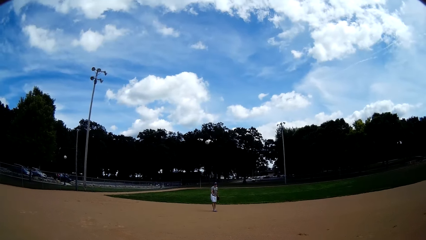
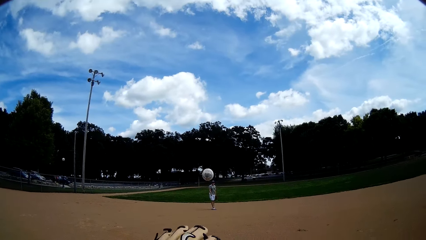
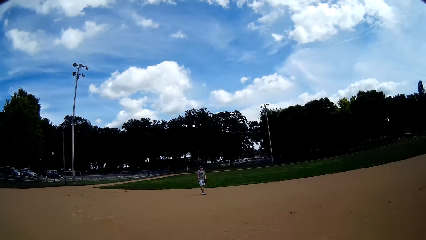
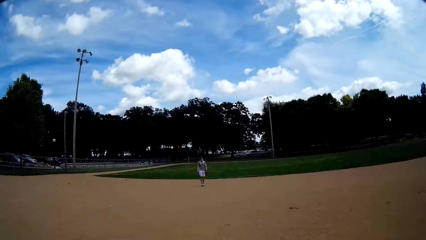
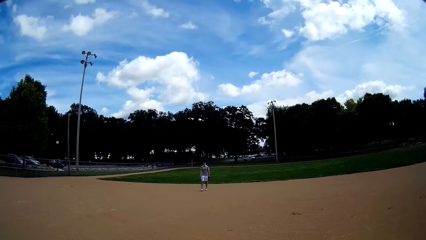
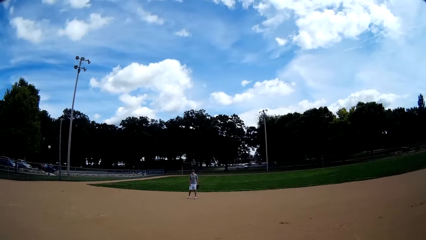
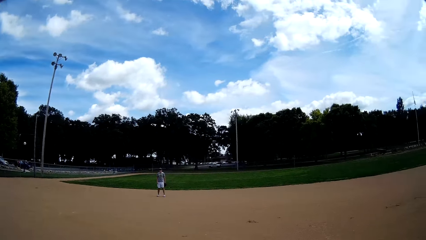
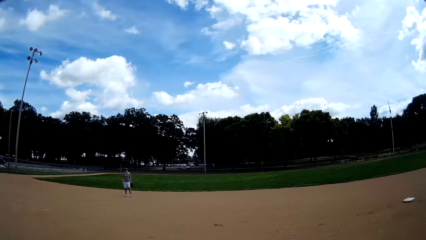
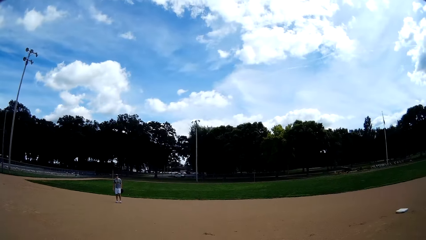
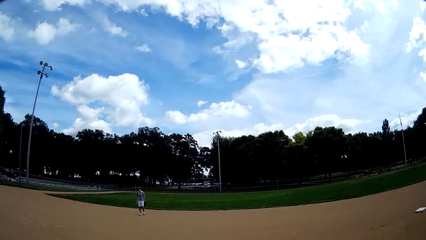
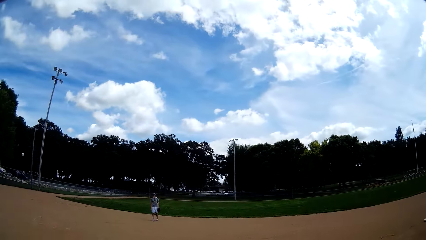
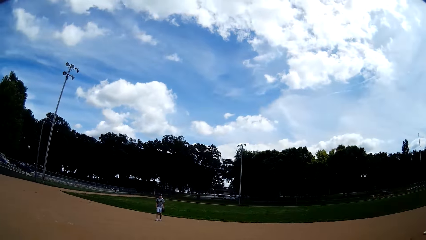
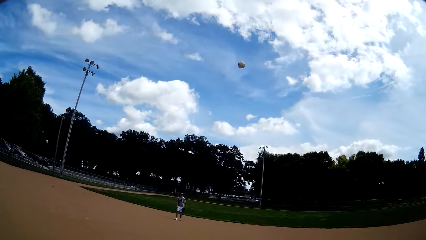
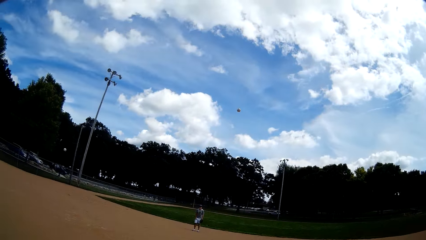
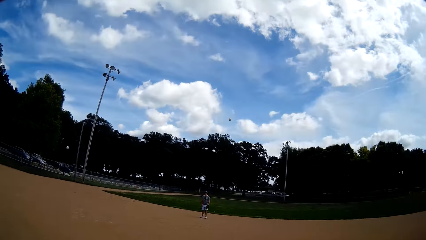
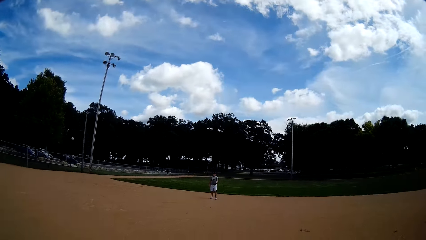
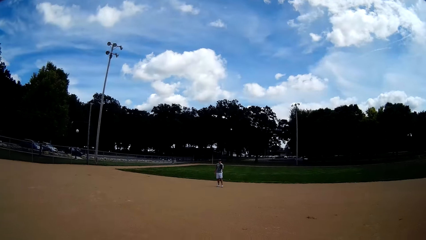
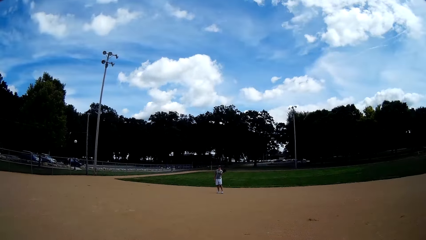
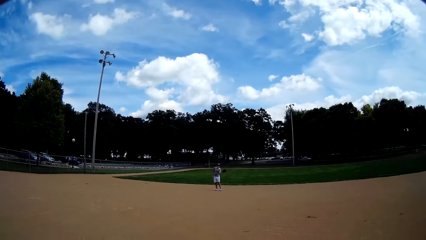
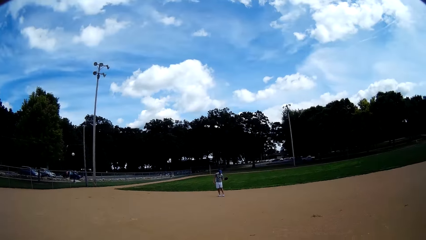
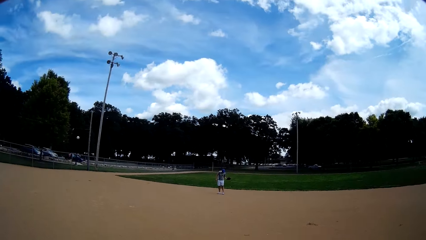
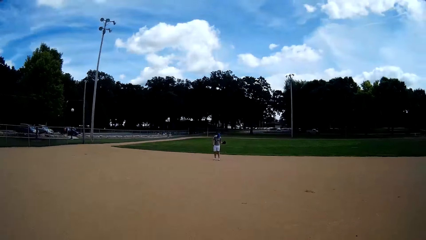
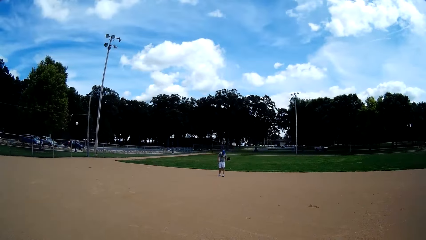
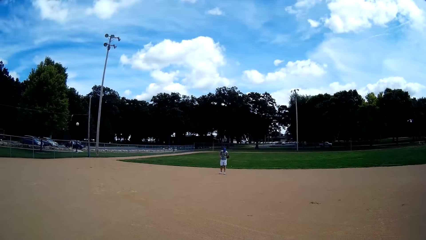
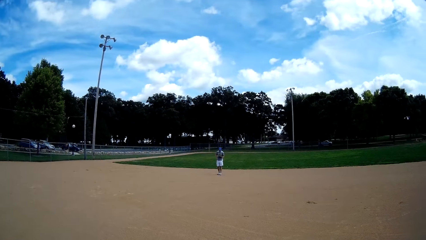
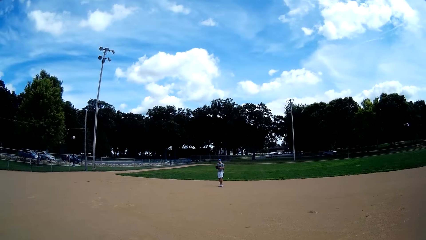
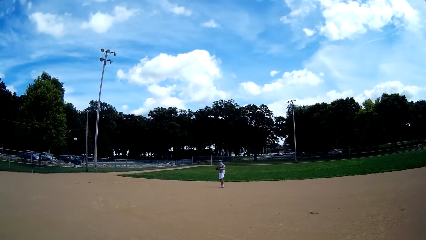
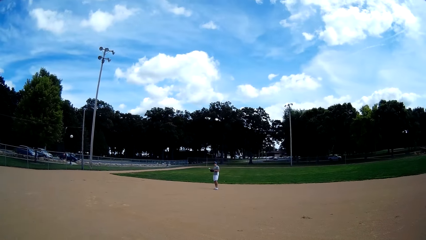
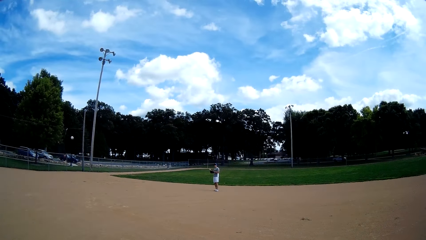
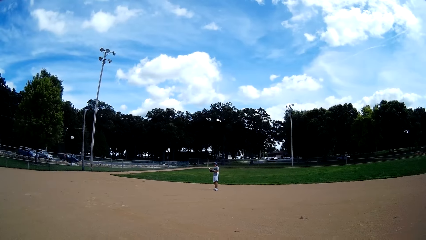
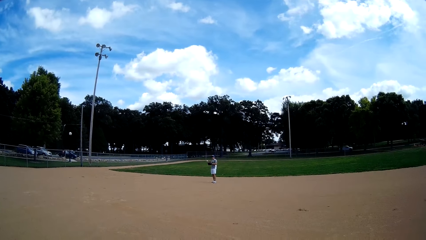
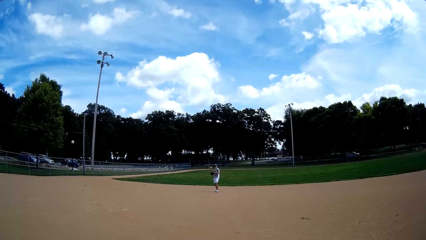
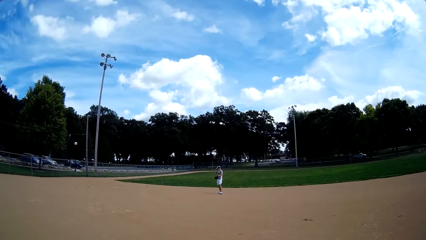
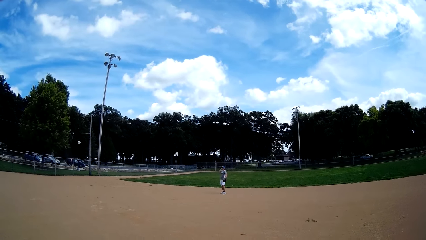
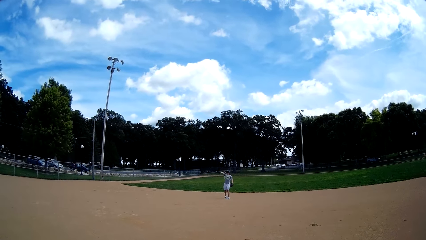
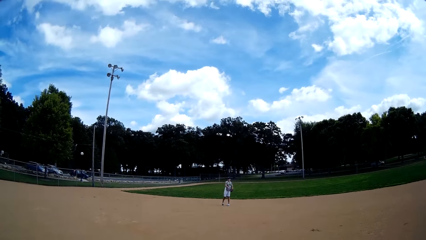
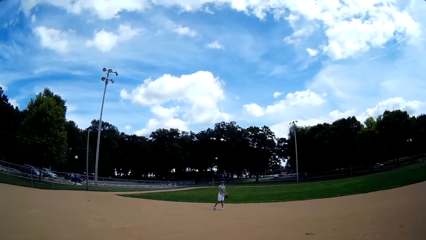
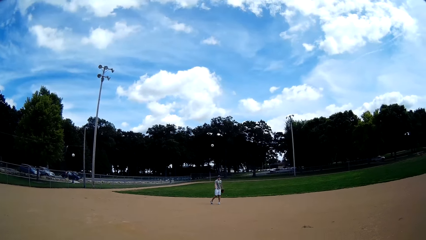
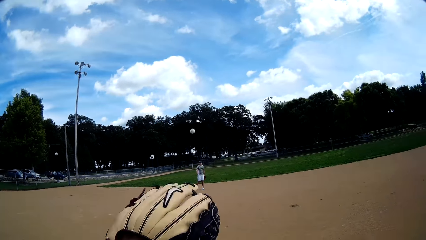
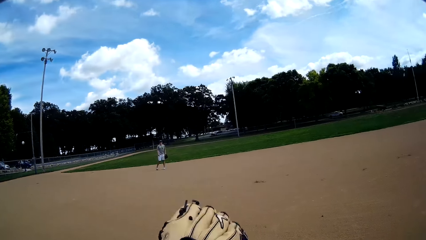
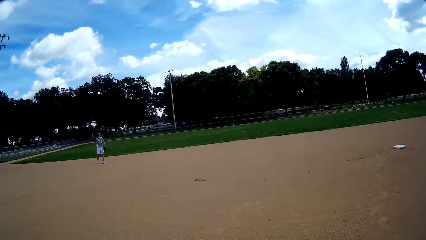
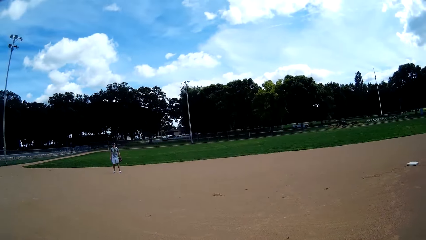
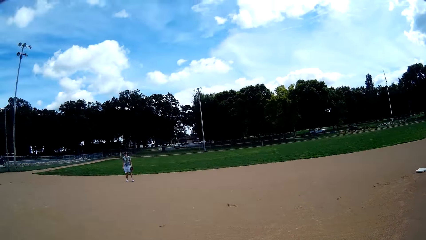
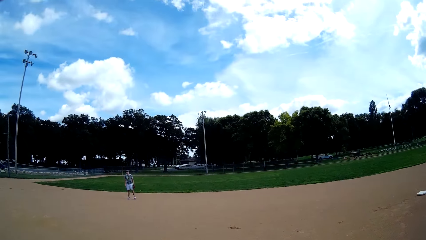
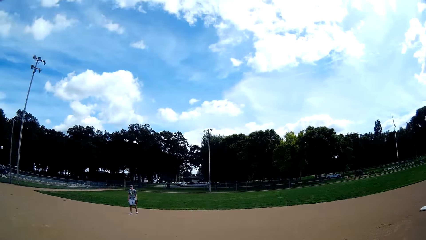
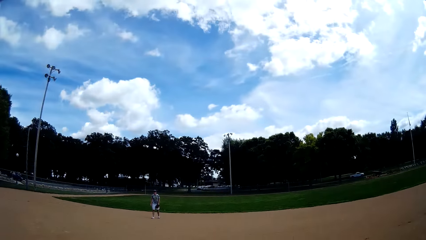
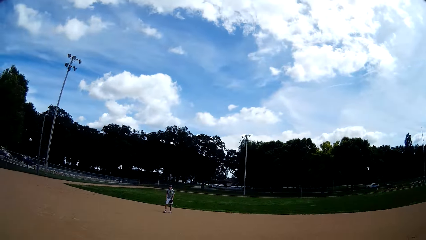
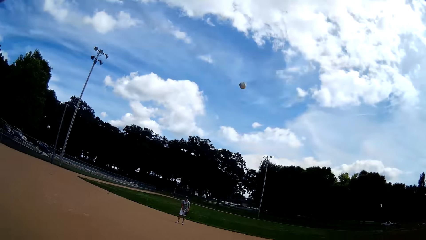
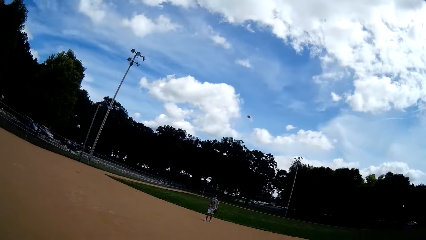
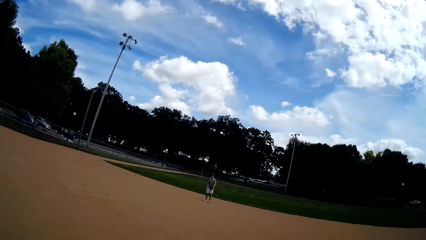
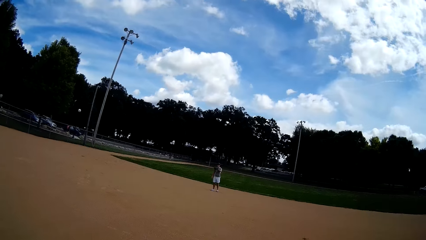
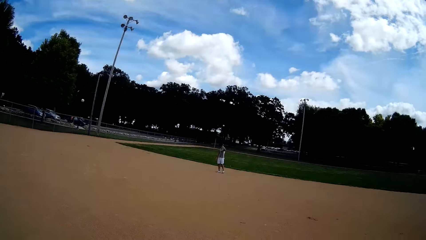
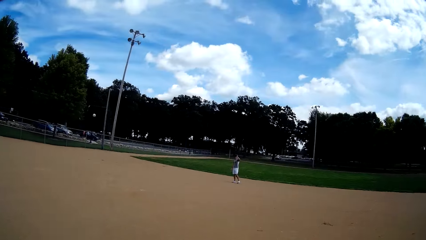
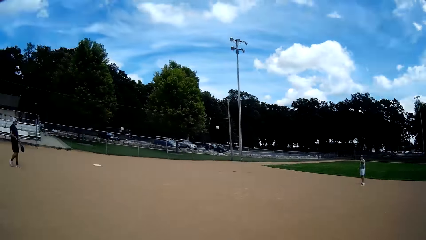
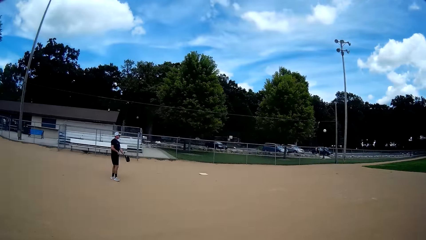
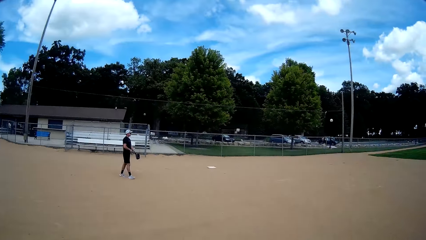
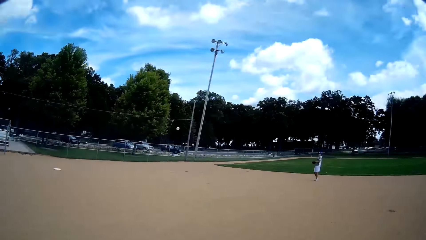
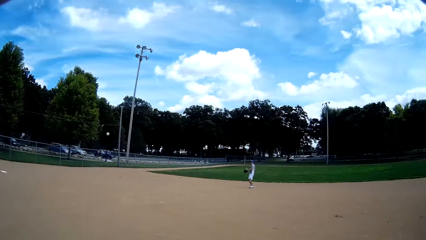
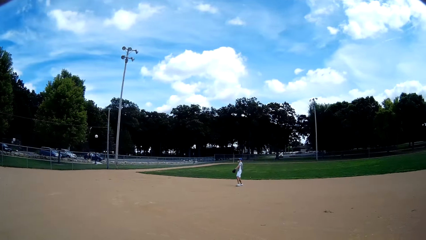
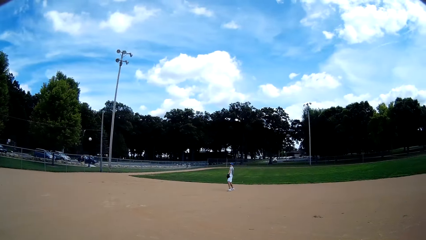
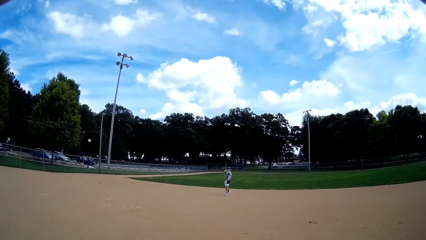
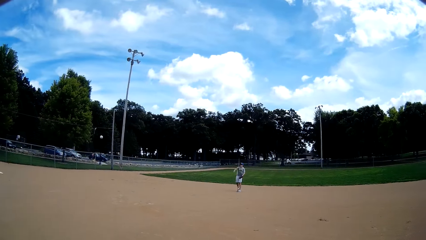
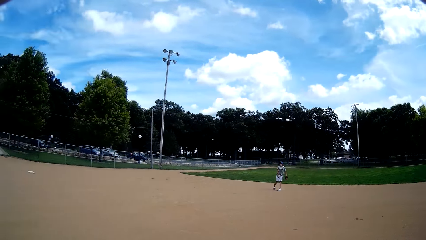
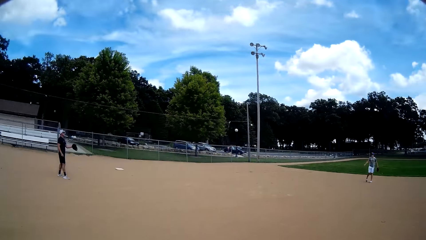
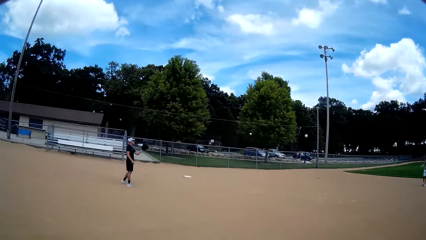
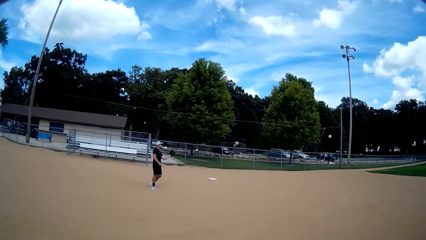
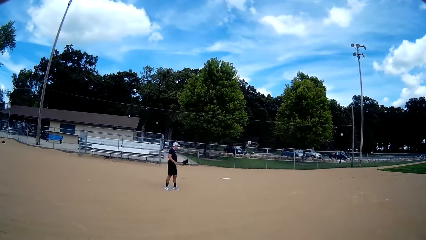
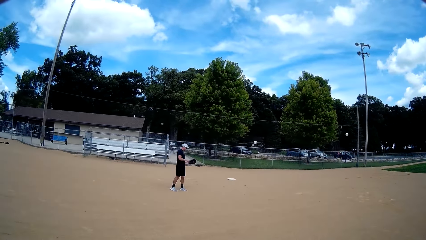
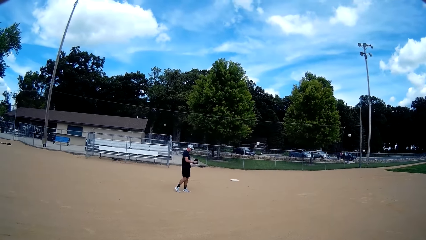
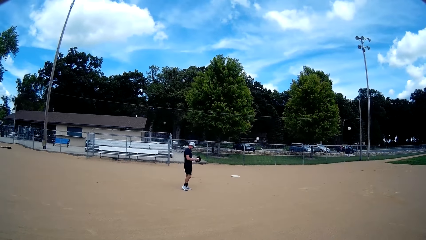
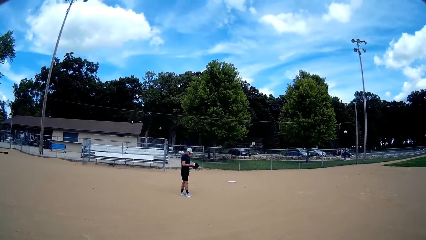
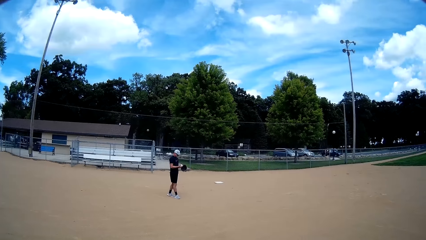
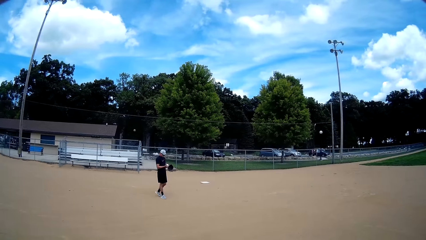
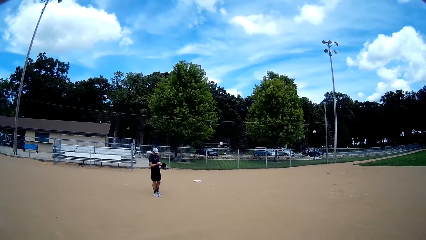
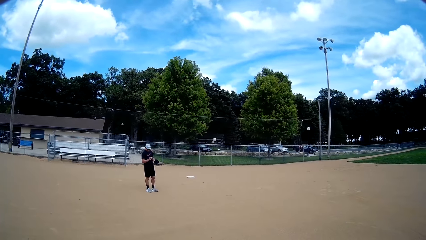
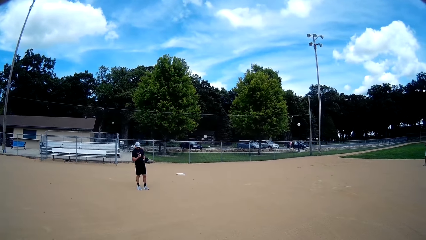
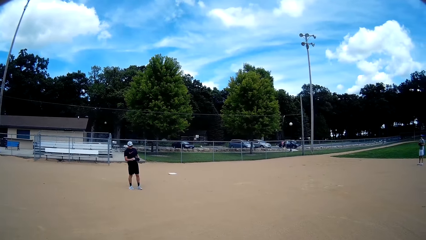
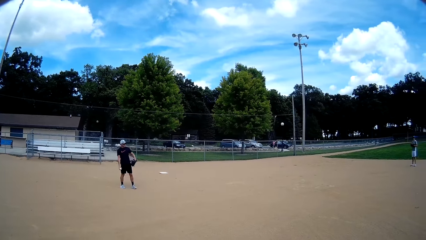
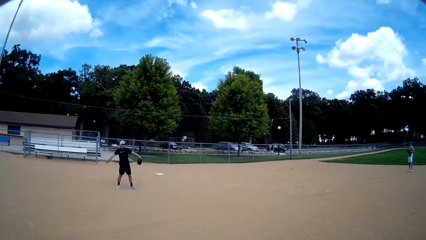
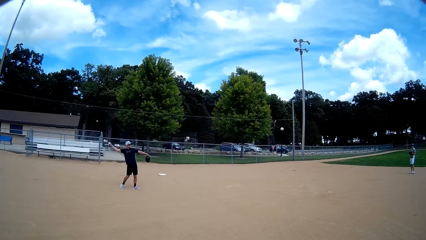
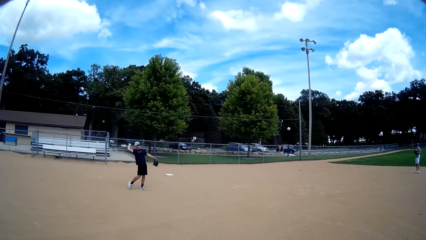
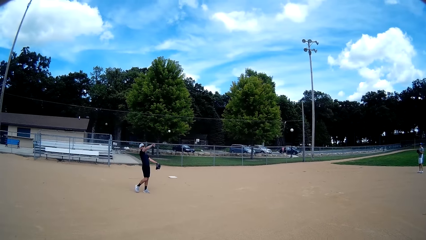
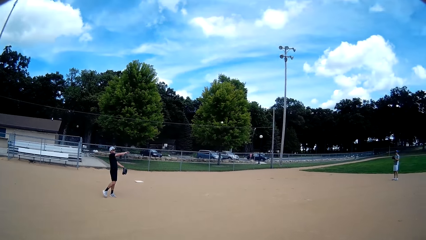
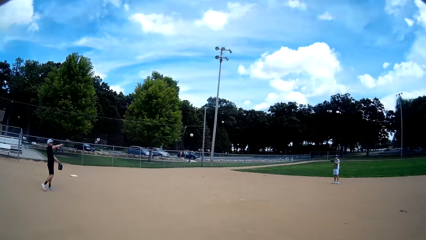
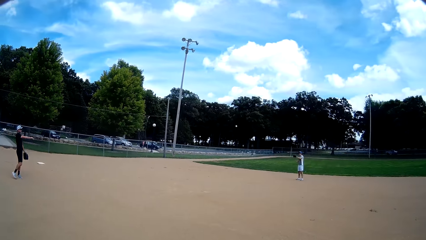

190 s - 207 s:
A man throws the ball. The camera wearer catches the ball. They throw the ball to the man again. They catch the ball from the man with a baseball glove again. The man catches the ball and throws the ball. The camera wearer throws the ball to the man again. Another man walks towards the first man in the field. The camera wearer looks in the direction of the other man again. The first man catches the ball. The other man catches the ball from the first man with a baseball glove. The first man throws the ball. The other man throws the ball to the first man.
